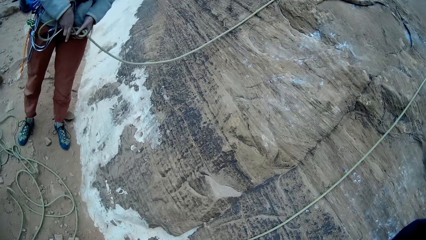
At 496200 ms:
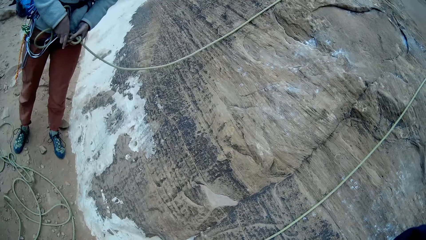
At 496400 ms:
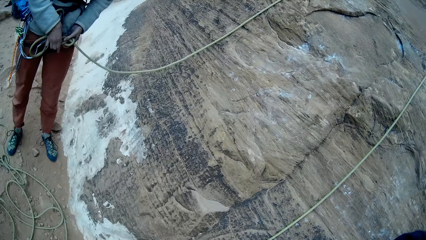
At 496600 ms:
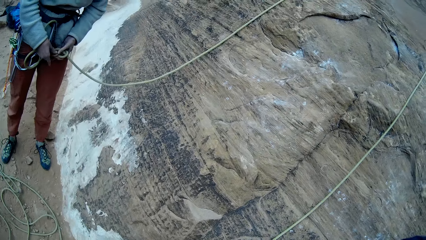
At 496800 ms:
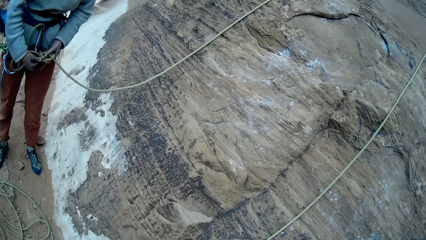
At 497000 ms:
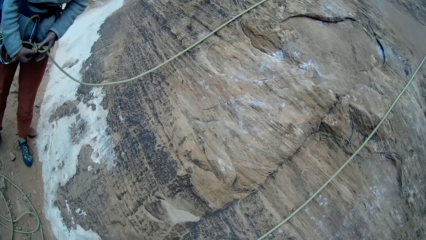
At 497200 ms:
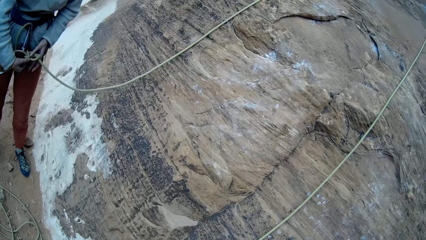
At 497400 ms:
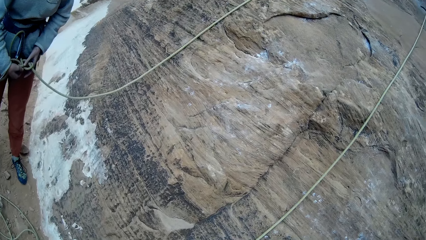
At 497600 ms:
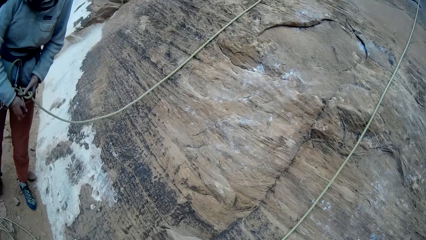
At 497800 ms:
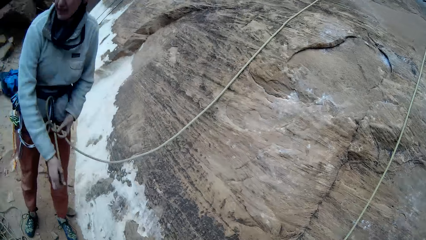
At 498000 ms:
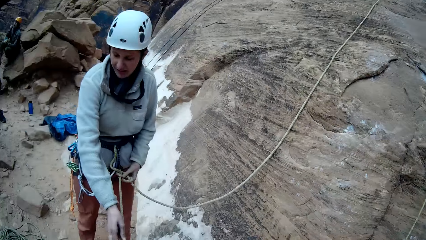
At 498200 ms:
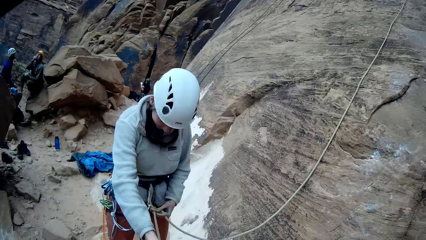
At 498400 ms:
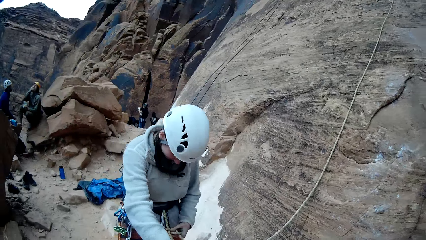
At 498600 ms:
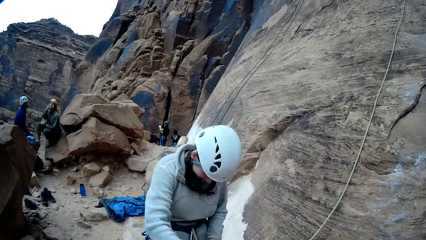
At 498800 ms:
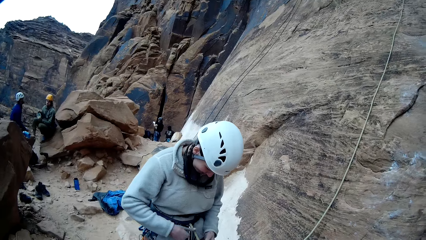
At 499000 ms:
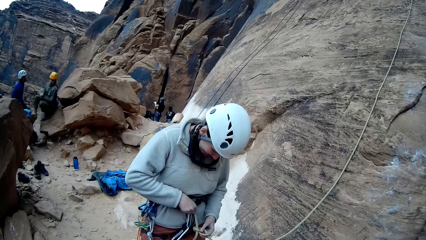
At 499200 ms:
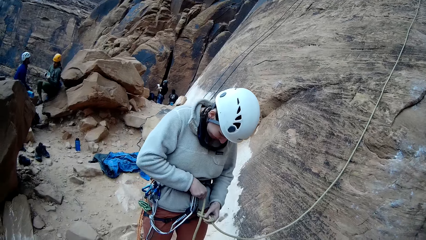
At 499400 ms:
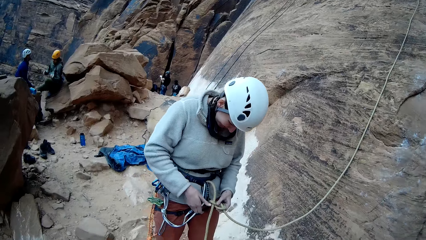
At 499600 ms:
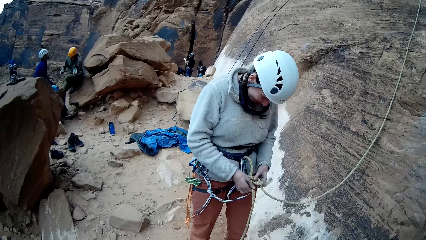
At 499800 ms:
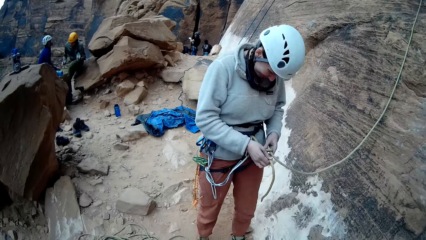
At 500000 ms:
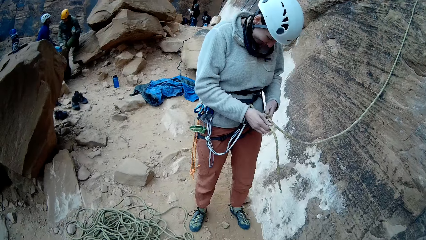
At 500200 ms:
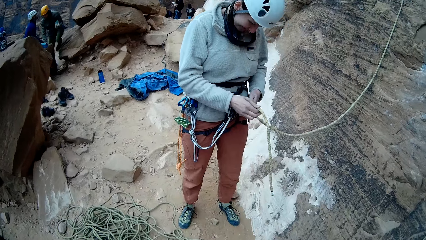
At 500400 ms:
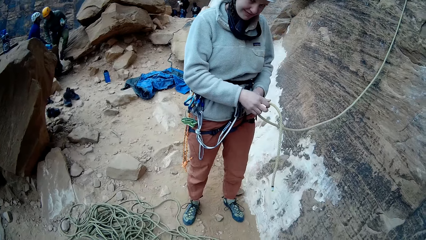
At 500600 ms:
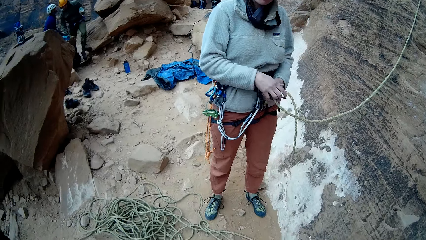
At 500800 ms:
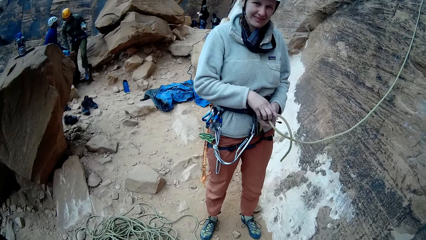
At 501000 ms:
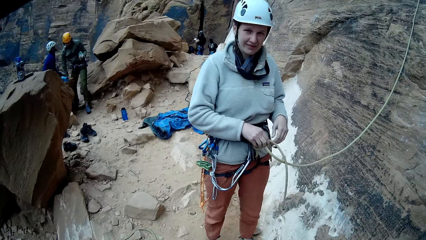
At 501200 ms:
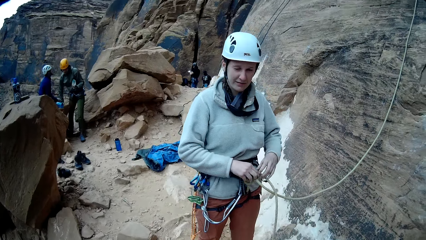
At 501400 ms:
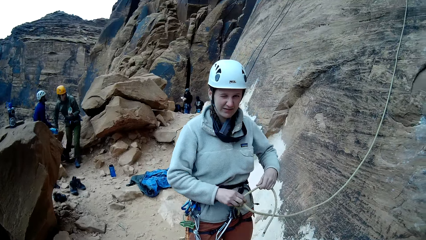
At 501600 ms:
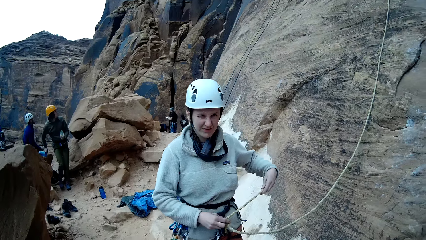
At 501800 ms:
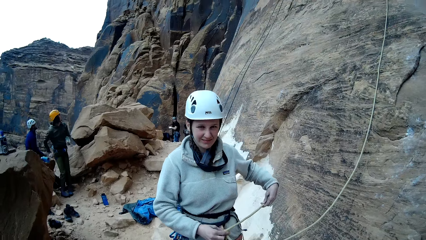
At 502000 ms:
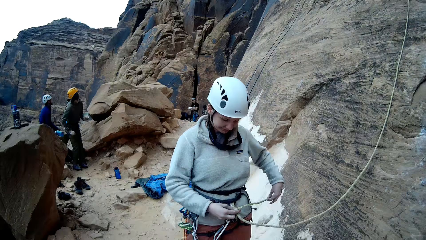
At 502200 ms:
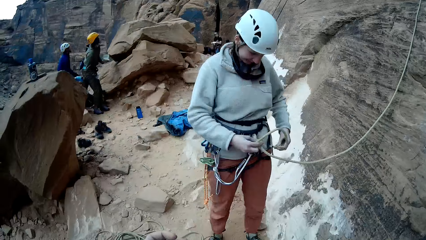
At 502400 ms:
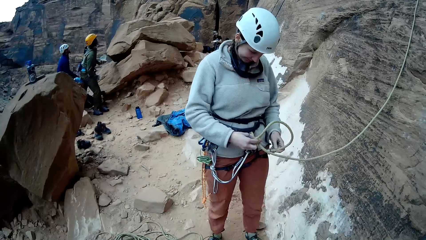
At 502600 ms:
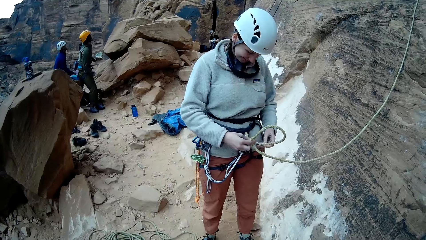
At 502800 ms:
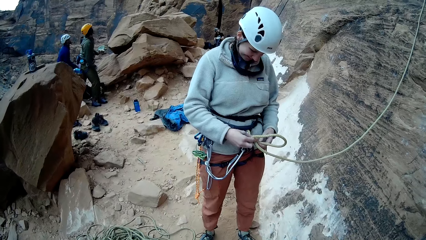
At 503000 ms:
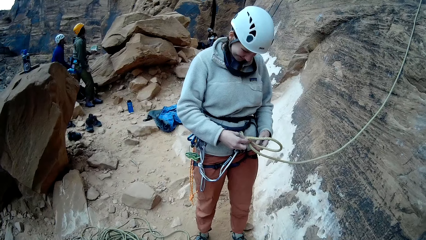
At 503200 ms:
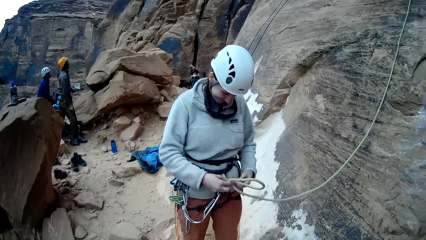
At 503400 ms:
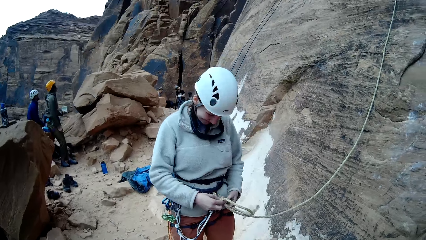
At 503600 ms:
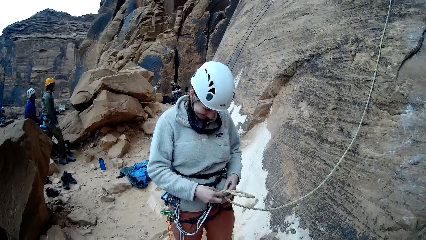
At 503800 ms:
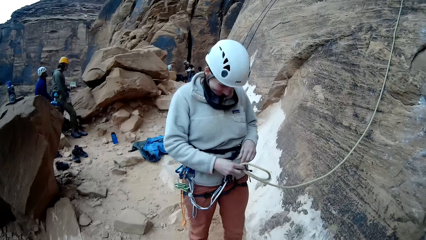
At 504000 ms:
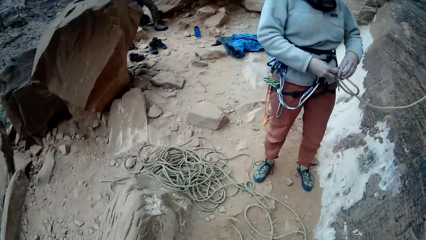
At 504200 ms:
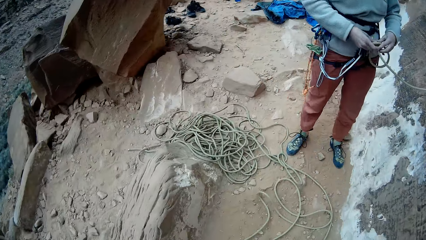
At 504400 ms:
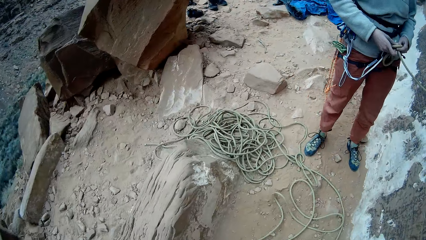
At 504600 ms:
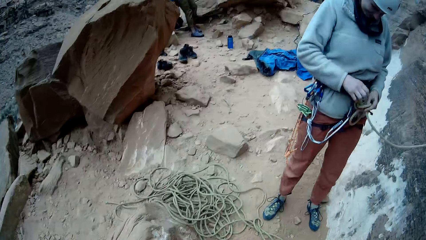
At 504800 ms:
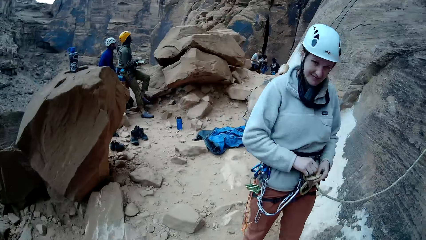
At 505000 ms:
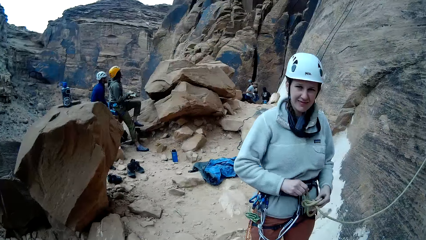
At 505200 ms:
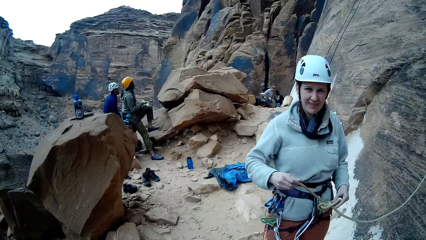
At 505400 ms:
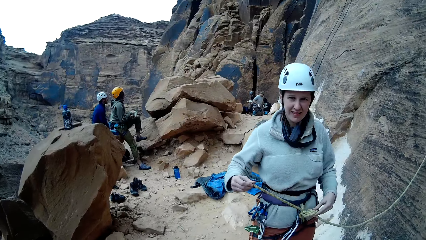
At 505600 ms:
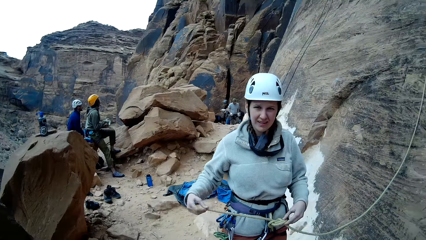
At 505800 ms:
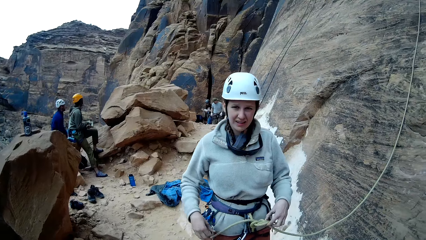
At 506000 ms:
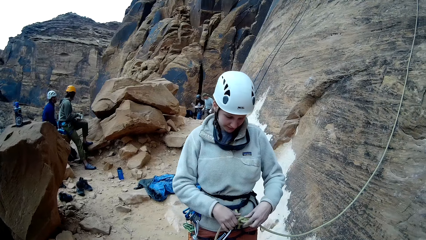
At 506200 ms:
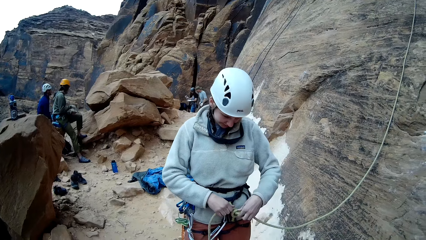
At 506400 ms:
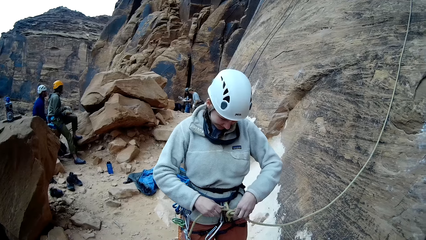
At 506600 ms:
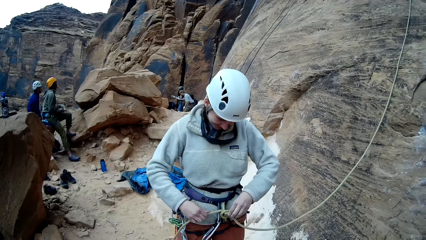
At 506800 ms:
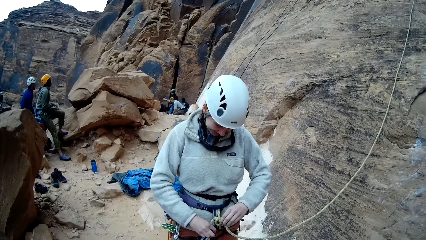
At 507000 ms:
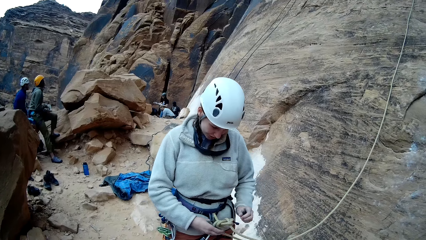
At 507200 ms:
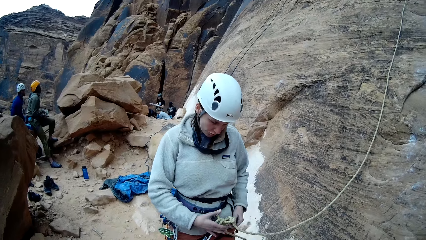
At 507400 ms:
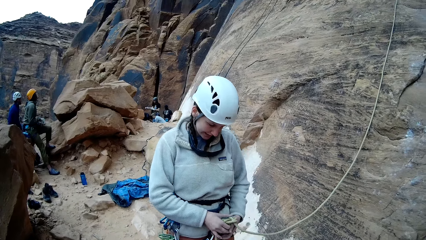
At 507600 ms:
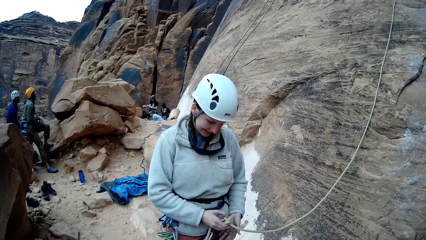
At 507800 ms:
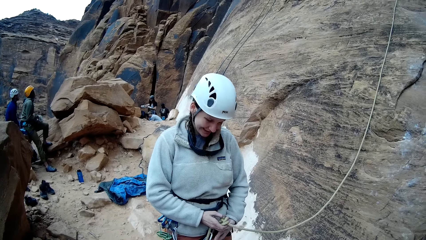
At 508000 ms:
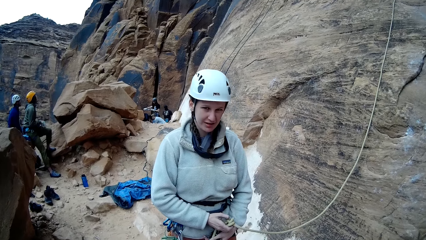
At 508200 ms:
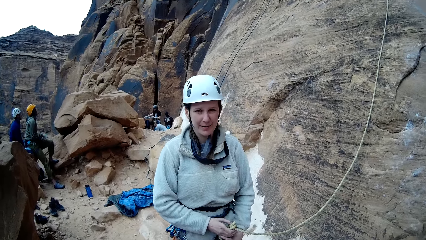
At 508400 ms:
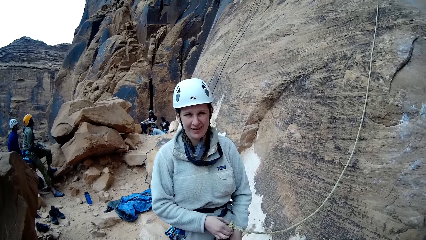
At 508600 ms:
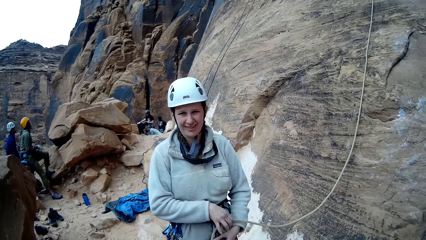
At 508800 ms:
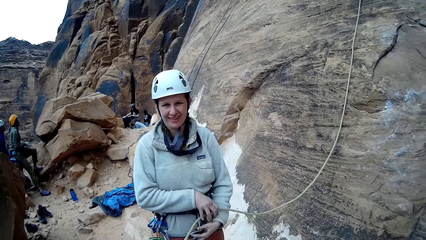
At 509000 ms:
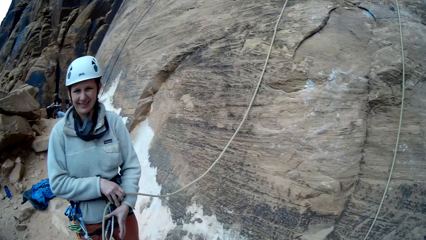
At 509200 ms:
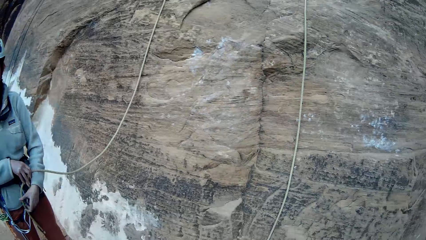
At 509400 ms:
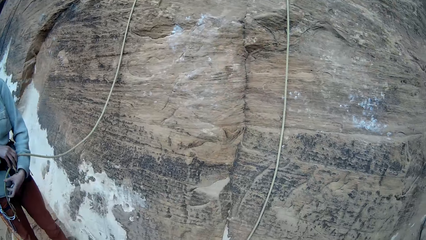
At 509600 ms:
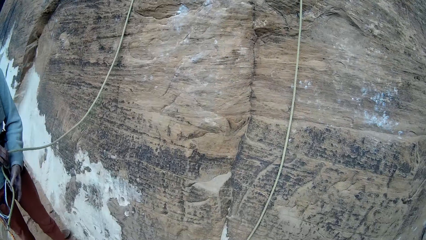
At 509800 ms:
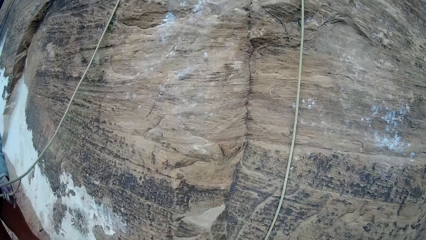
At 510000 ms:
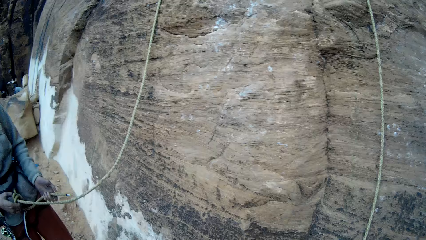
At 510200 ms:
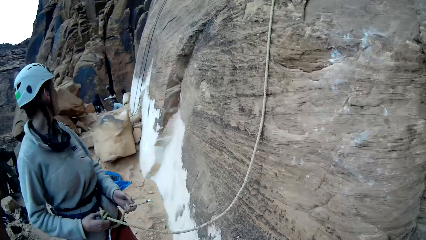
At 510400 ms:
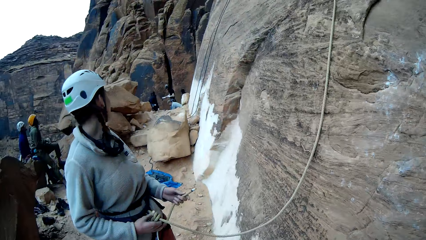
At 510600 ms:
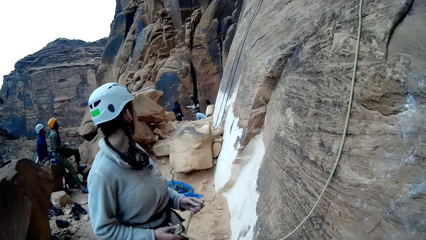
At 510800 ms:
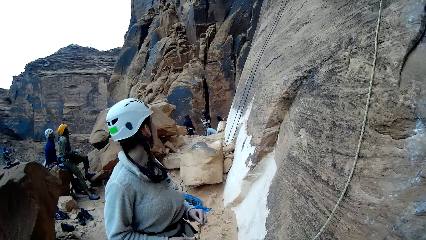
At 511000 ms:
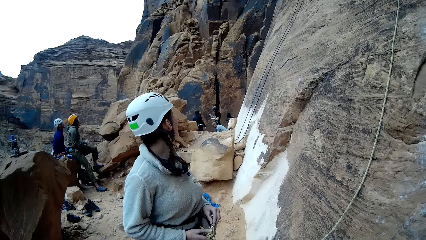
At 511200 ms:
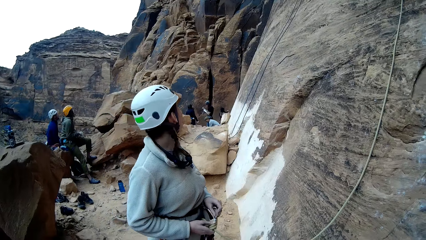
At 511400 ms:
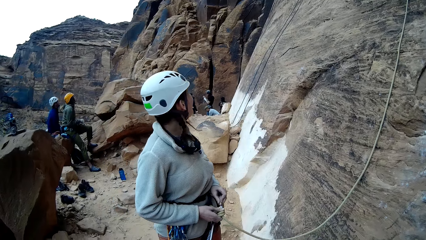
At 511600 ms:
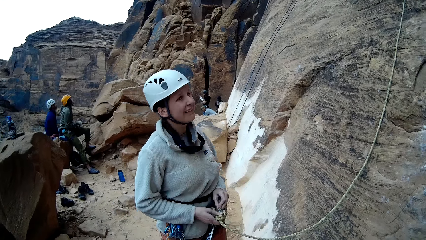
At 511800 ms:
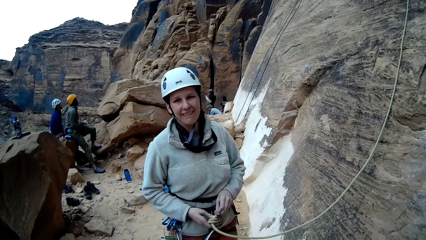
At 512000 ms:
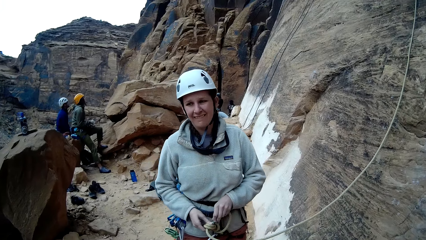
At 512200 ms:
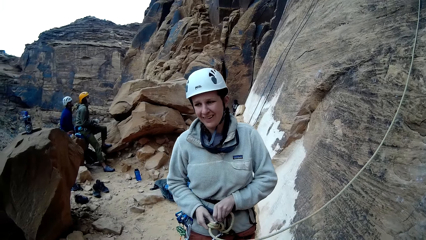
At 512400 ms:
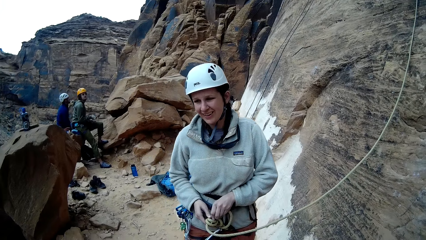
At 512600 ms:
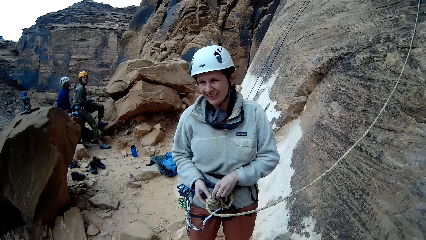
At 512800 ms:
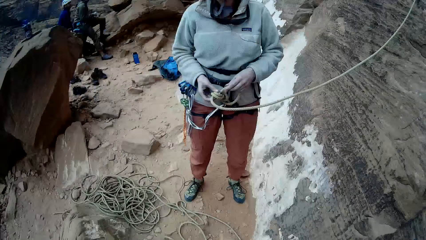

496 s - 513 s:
A man looks up the mountain. A woman ties the rope on her trouser hook. Another man looks up the mountain. A third man fixes the rope. The third man talks to the camera wearer. The camera wearer talks with the woman. They look around the mountain range.
